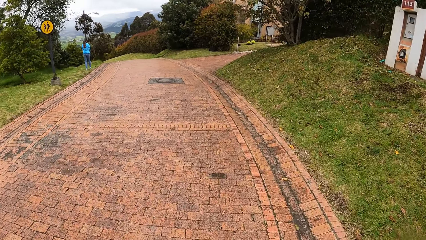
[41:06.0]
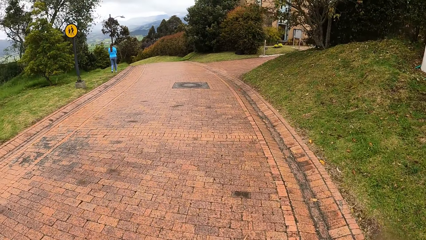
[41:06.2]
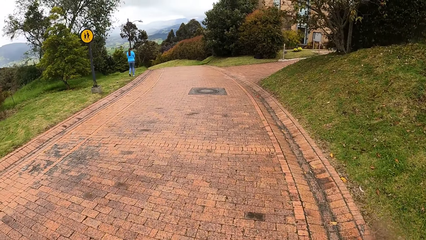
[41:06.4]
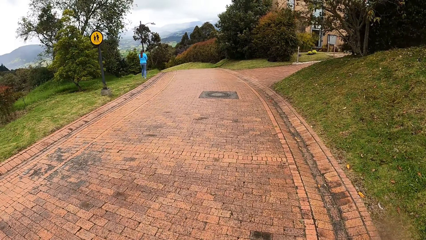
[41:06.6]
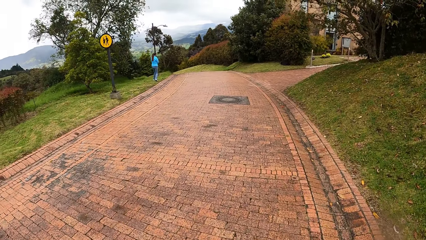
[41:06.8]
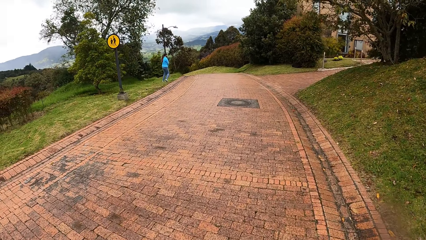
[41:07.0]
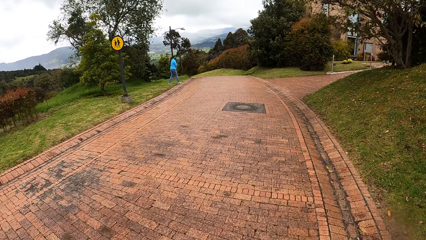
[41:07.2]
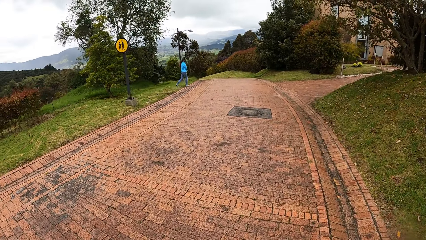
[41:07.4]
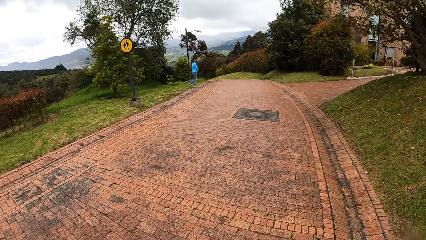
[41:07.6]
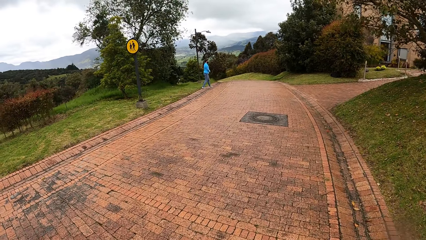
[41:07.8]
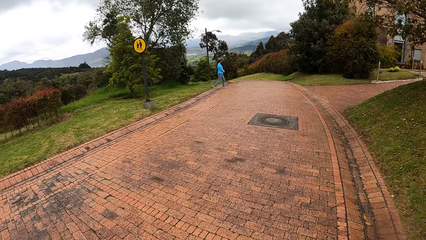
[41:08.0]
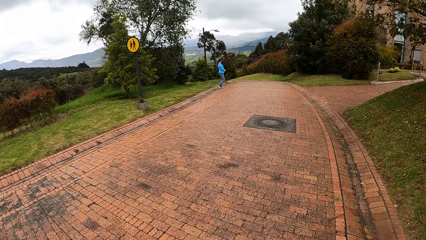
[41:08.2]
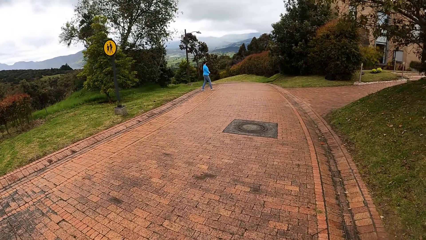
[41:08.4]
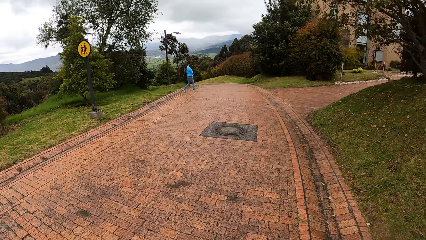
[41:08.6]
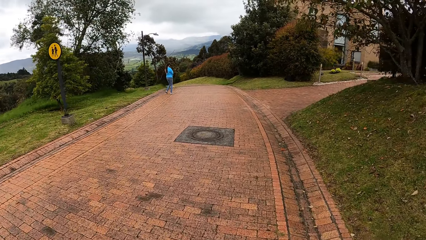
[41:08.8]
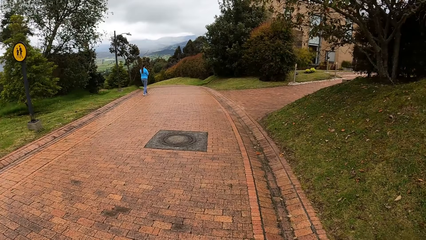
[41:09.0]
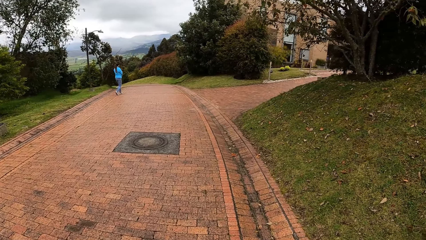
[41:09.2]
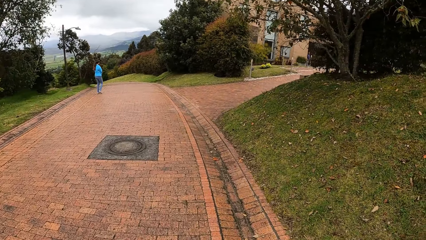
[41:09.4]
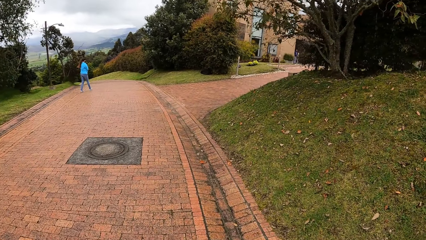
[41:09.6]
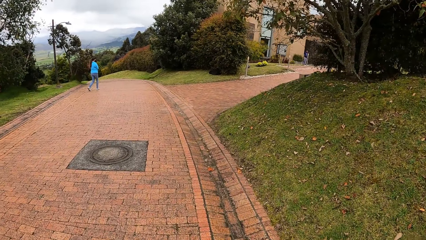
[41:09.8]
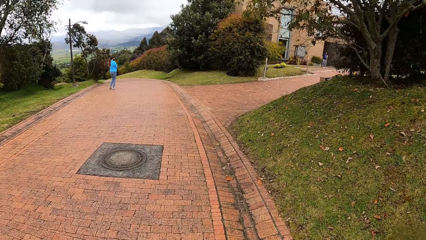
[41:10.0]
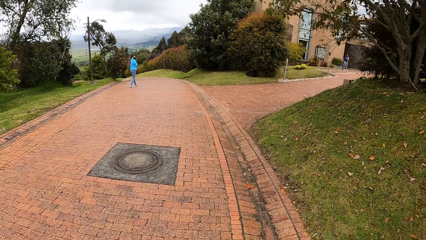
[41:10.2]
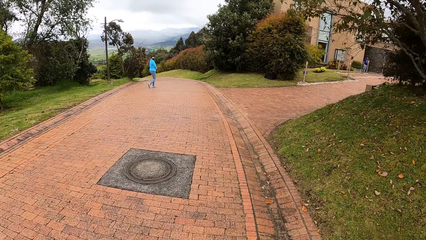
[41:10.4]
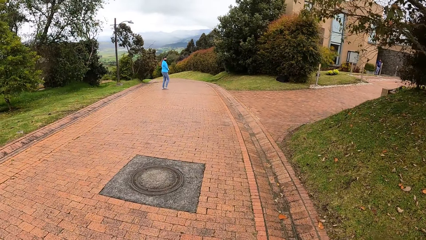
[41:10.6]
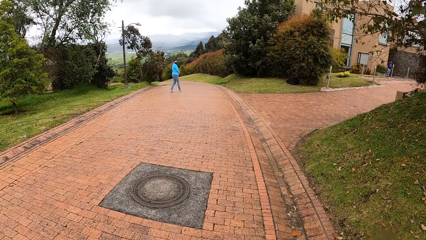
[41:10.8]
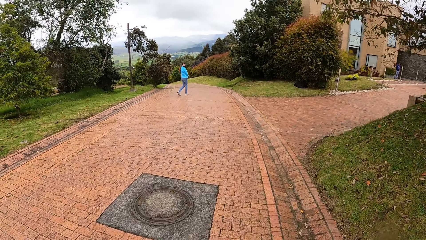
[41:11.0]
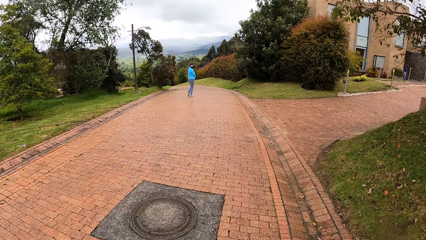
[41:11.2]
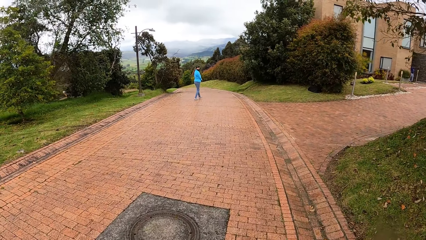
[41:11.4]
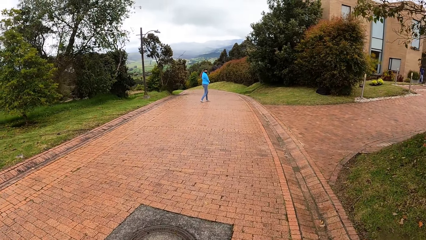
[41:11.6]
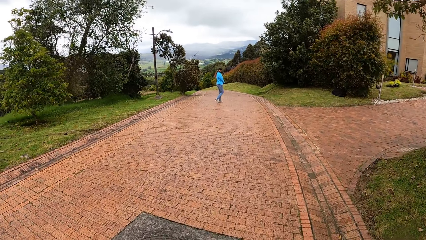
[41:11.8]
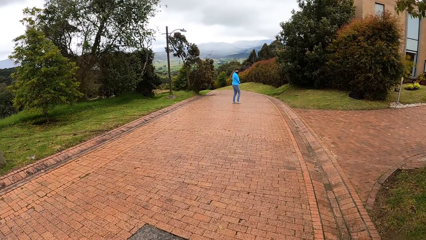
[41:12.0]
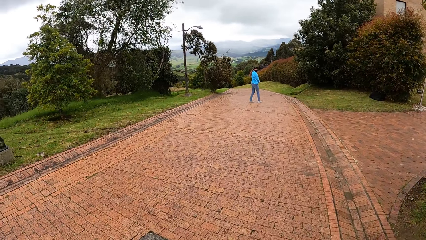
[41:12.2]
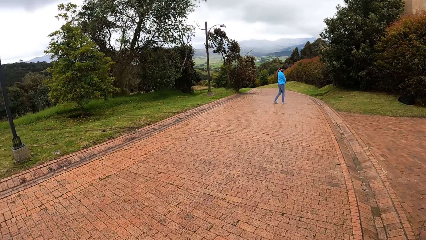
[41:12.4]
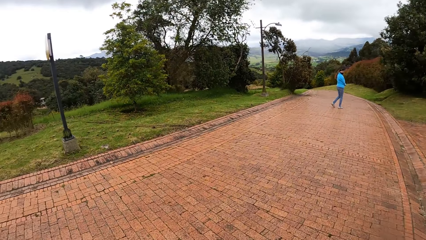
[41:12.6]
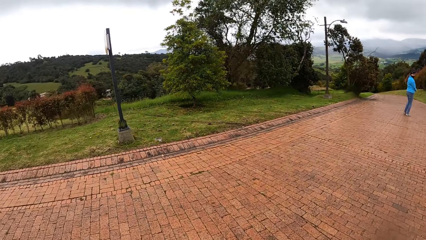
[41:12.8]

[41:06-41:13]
The woman walks on the walkway.

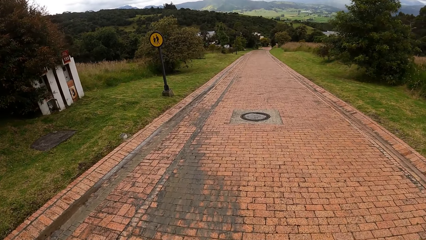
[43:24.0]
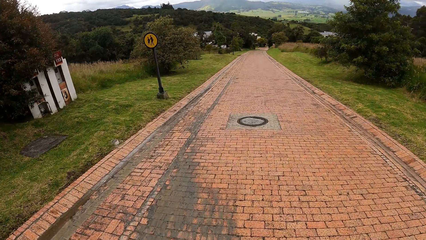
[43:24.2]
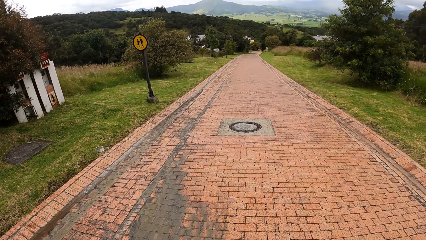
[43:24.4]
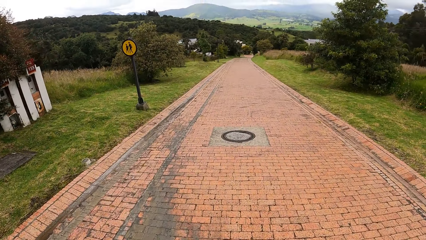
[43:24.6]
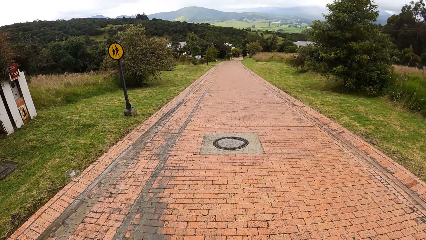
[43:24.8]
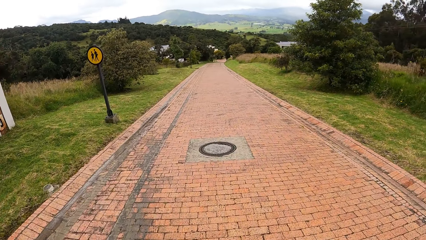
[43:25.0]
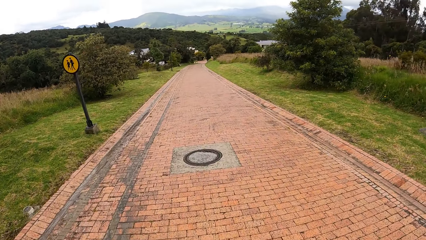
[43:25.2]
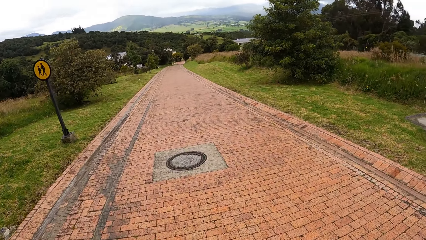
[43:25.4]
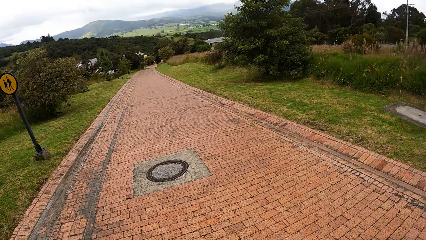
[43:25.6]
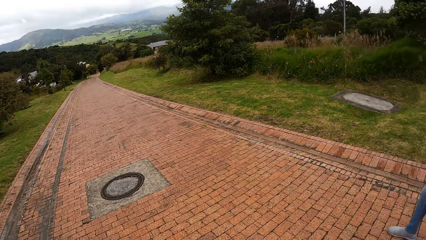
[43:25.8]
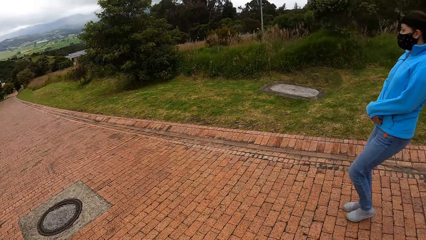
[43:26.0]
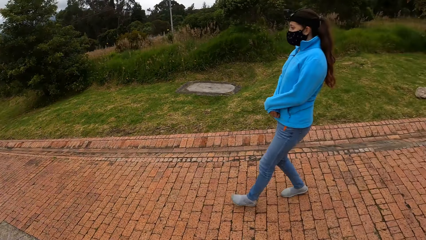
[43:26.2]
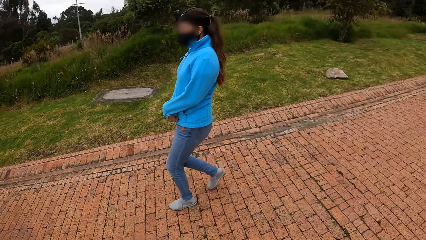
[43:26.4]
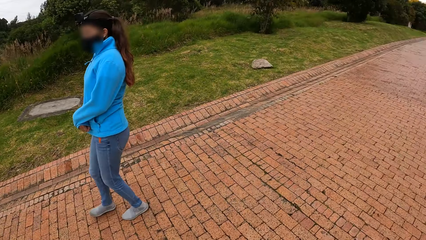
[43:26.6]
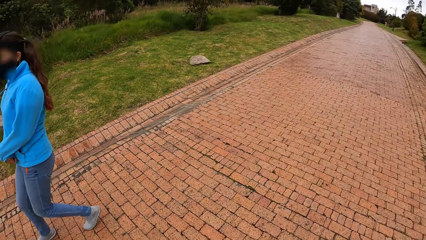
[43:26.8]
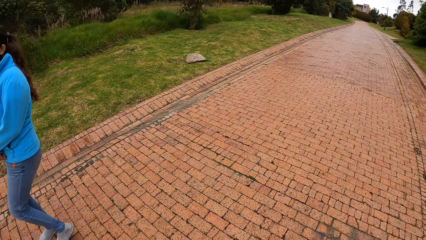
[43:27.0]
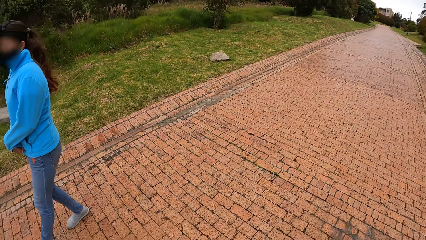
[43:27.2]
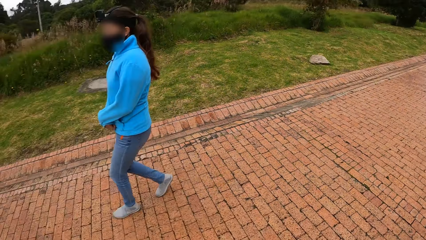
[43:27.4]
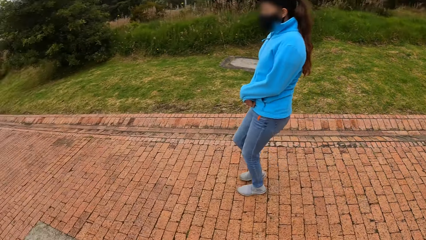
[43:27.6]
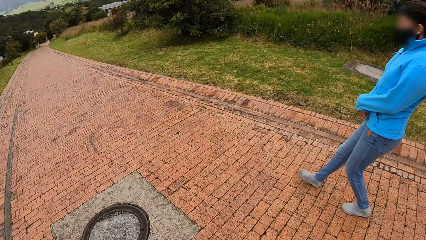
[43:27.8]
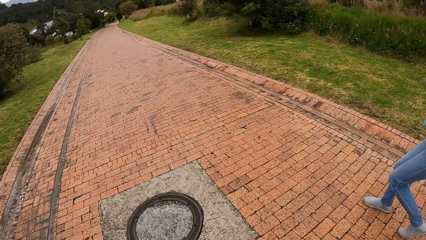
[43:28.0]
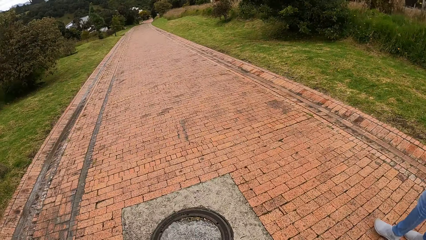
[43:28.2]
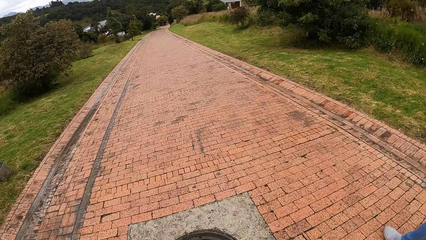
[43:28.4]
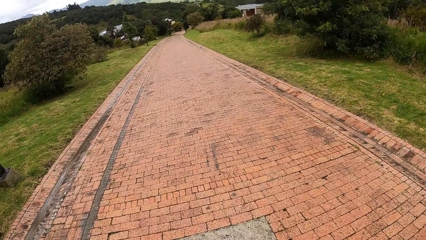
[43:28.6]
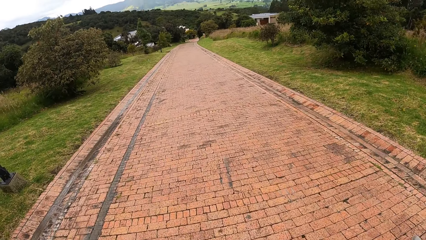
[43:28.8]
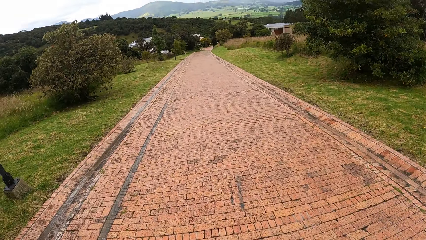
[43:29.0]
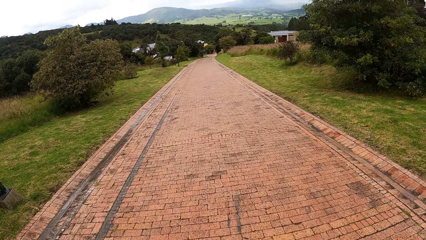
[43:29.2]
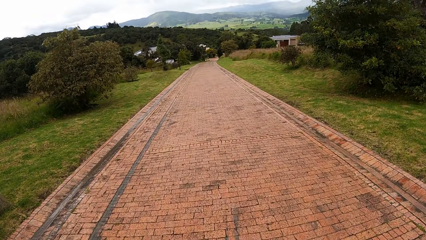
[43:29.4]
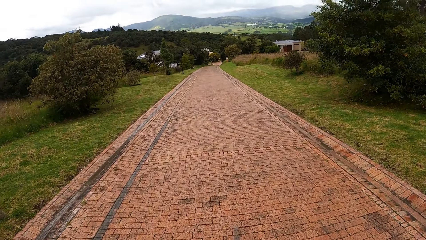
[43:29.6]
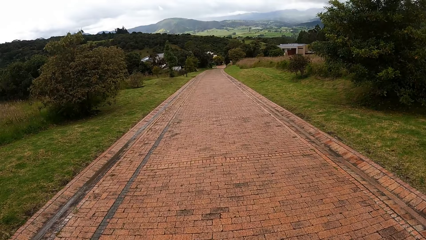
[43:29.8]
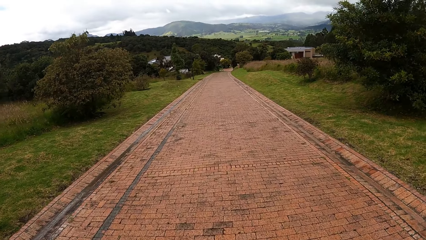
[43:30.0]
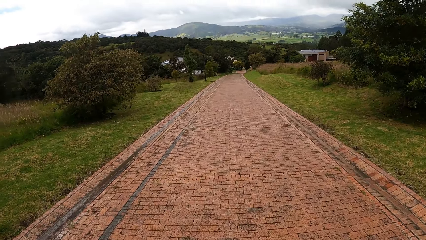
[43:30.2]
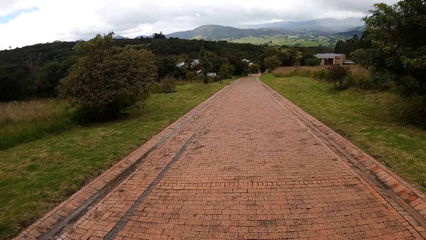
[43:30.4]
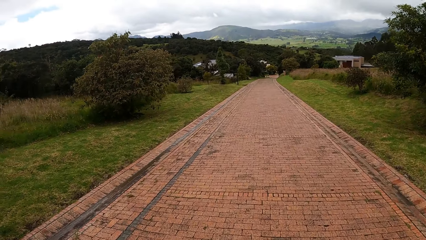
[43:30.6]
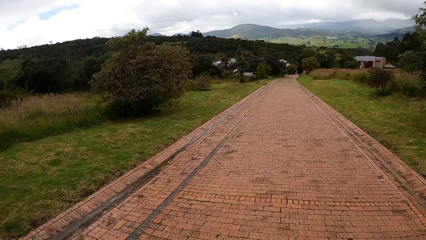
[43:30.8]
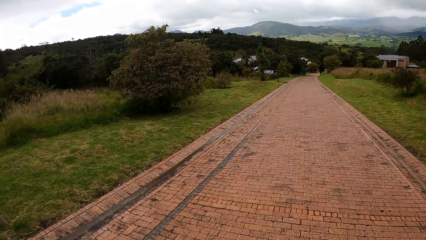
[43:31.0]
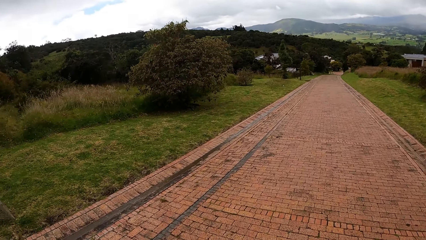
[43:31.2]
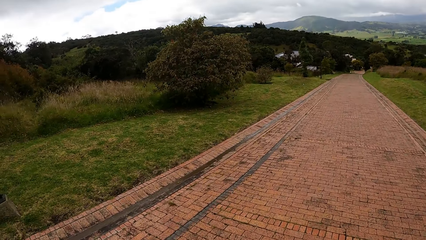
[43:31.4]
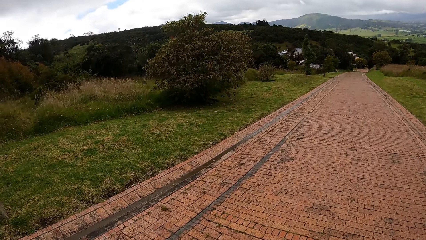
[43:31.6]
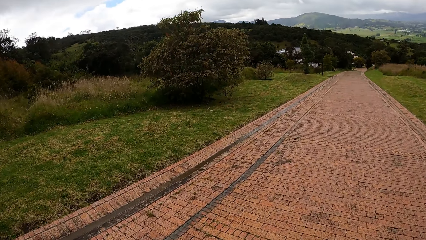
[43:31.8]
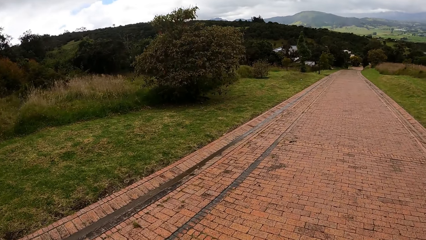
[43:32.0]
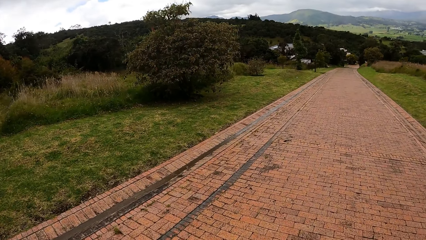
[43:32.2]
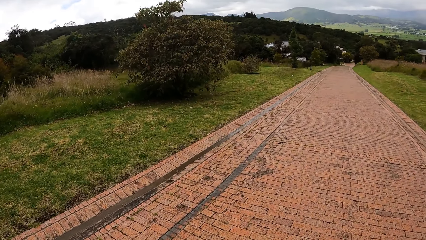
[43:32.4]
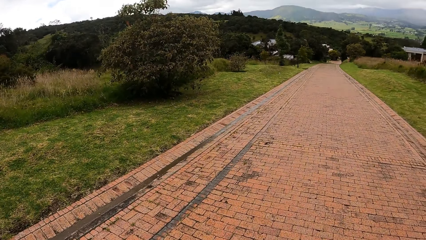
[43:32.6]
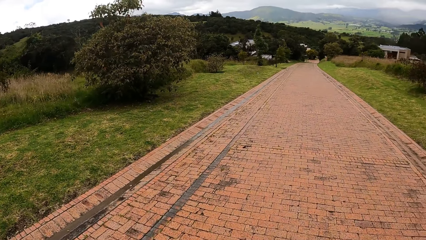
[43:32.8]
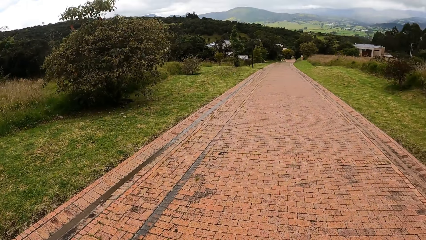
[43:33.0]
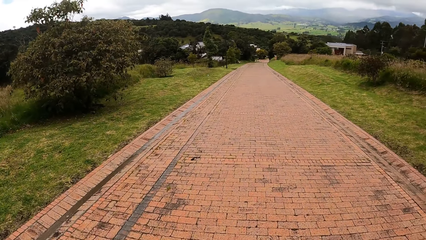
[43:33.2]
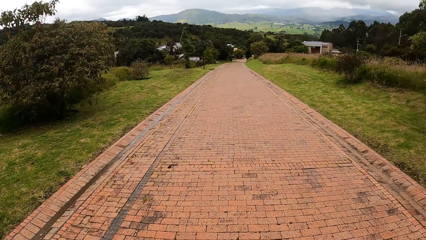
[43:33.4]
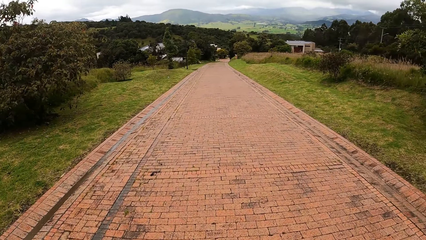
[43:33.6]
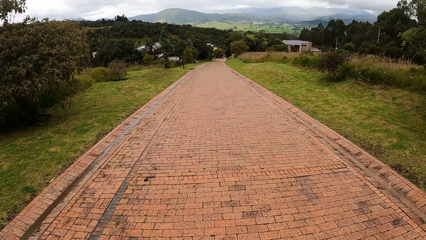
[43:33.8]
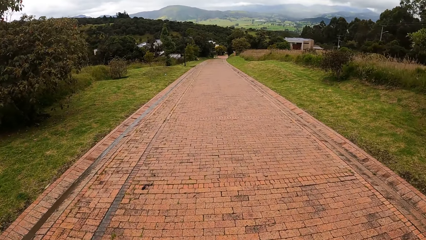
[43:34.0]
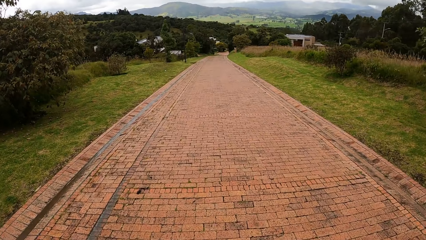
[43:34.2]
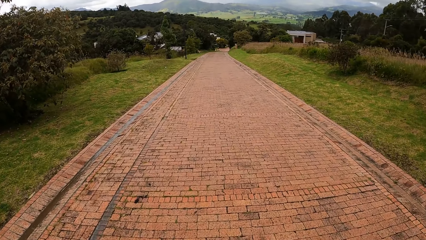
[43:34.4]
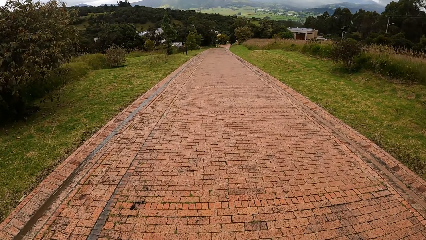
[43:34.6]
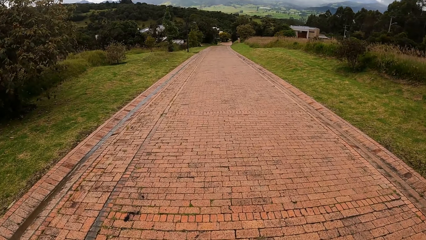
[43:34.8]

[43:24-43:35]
The camera wearer looks around. They walk around.
